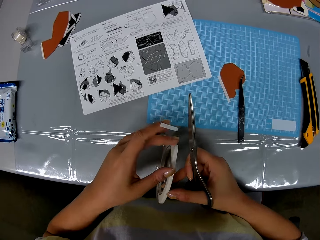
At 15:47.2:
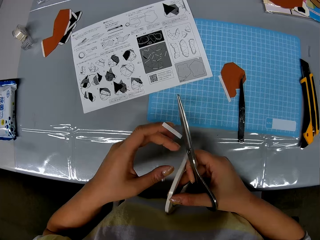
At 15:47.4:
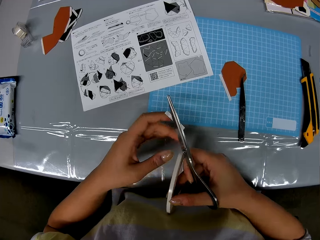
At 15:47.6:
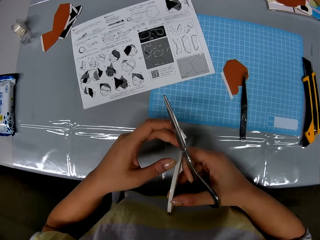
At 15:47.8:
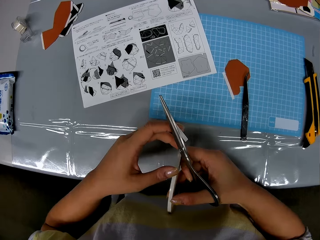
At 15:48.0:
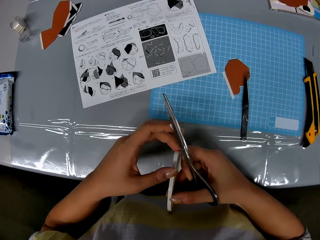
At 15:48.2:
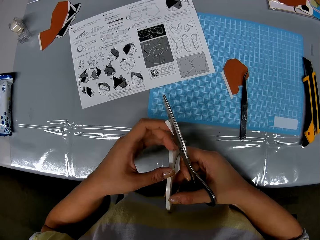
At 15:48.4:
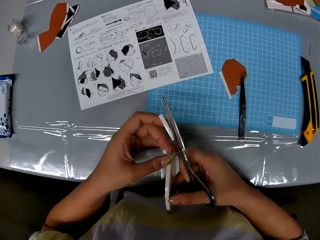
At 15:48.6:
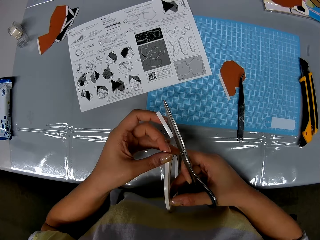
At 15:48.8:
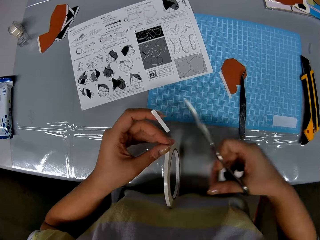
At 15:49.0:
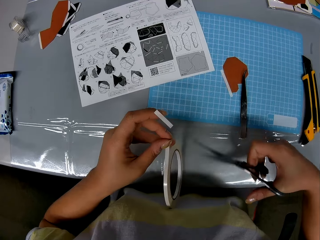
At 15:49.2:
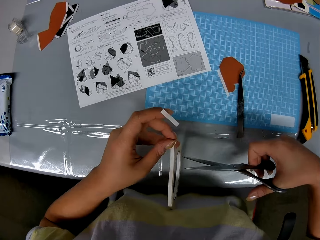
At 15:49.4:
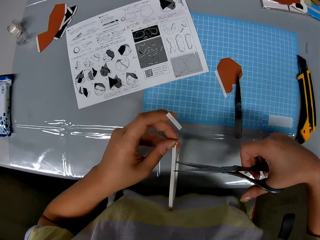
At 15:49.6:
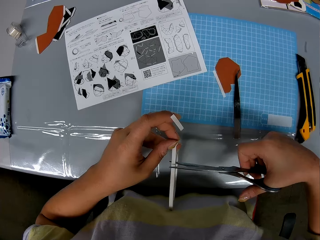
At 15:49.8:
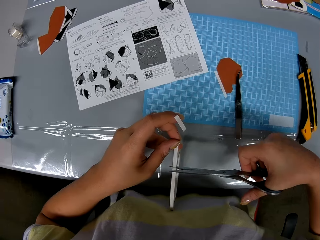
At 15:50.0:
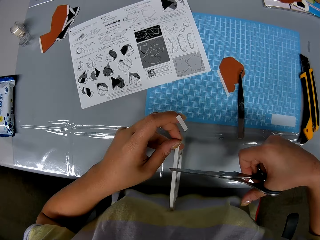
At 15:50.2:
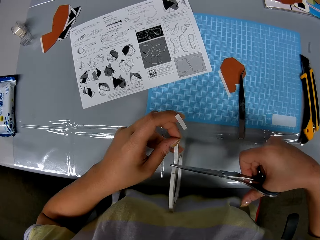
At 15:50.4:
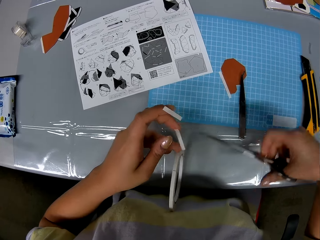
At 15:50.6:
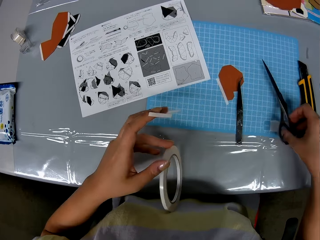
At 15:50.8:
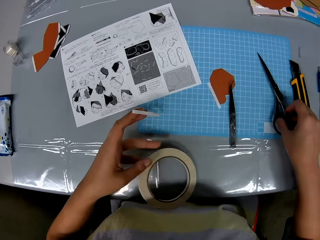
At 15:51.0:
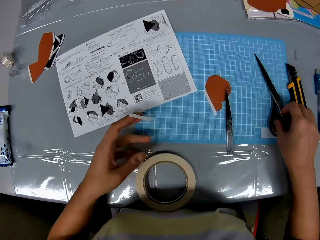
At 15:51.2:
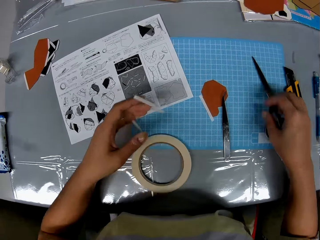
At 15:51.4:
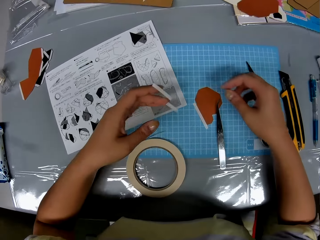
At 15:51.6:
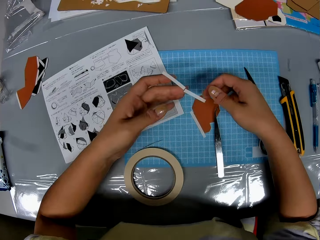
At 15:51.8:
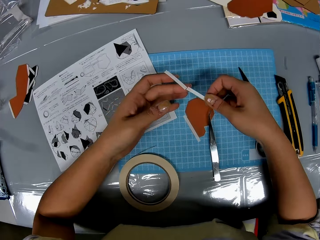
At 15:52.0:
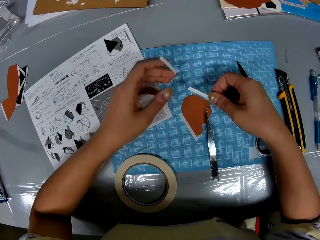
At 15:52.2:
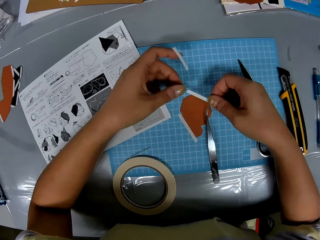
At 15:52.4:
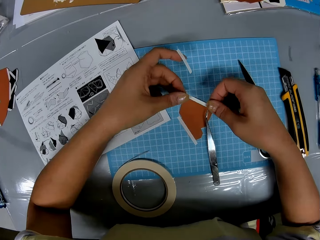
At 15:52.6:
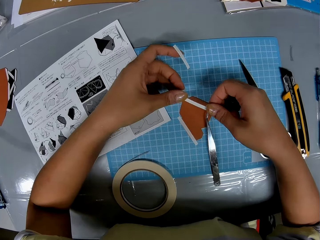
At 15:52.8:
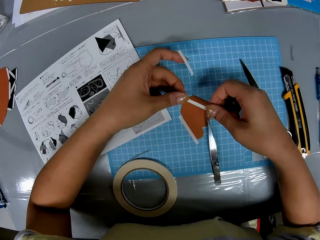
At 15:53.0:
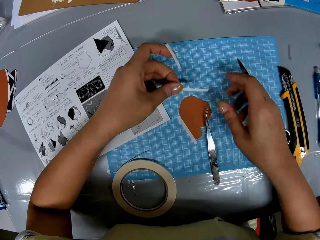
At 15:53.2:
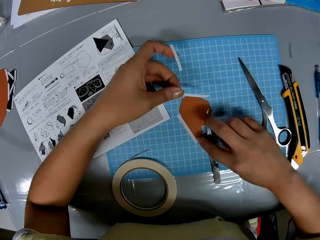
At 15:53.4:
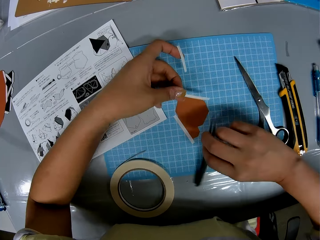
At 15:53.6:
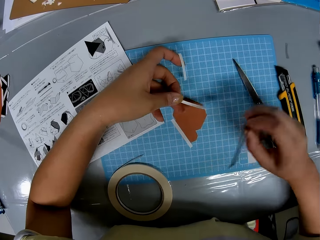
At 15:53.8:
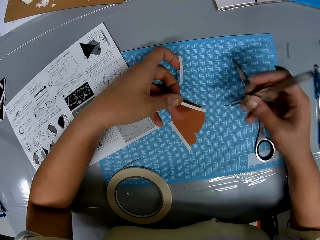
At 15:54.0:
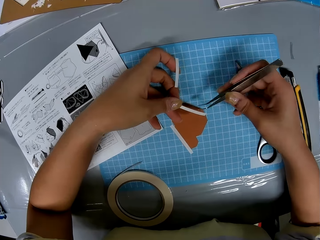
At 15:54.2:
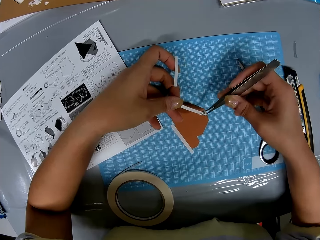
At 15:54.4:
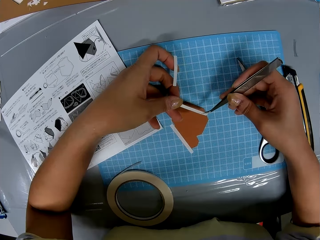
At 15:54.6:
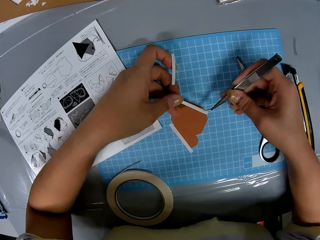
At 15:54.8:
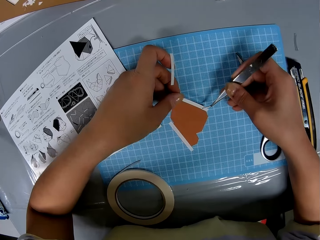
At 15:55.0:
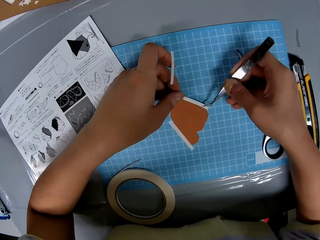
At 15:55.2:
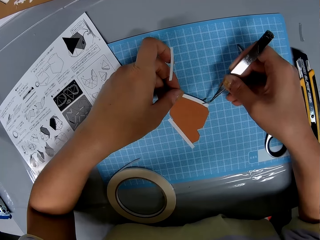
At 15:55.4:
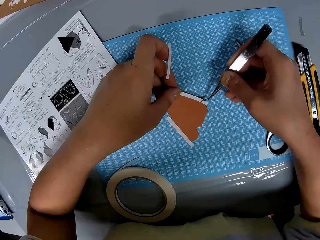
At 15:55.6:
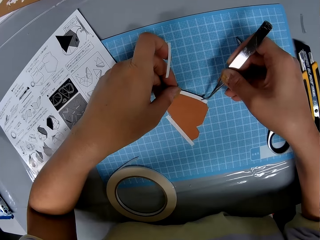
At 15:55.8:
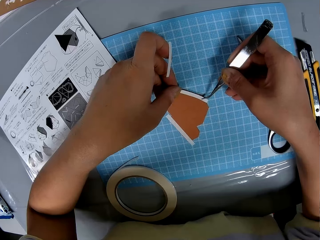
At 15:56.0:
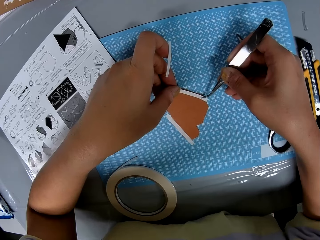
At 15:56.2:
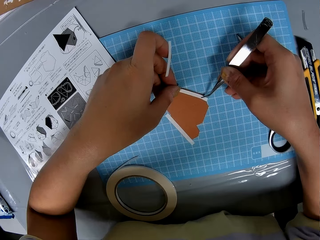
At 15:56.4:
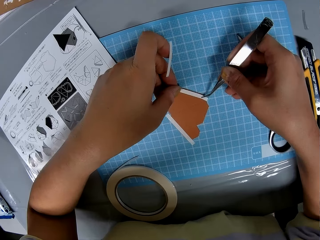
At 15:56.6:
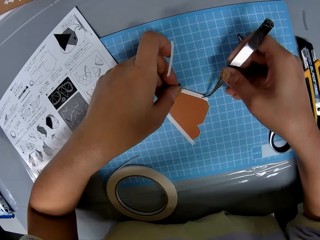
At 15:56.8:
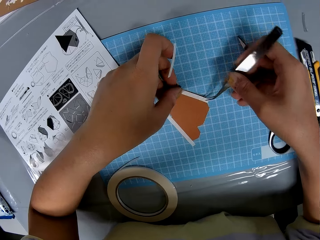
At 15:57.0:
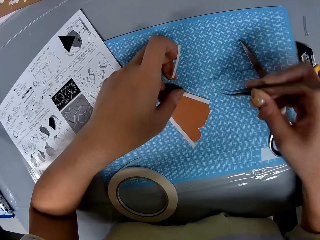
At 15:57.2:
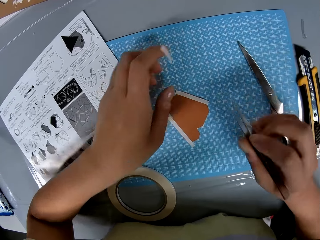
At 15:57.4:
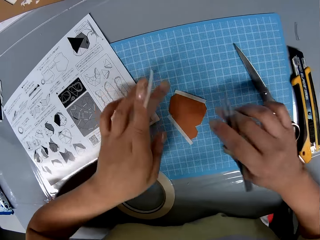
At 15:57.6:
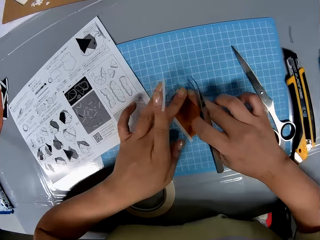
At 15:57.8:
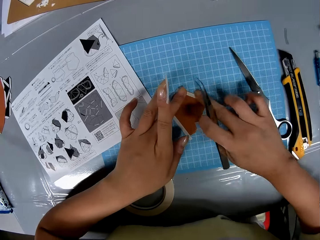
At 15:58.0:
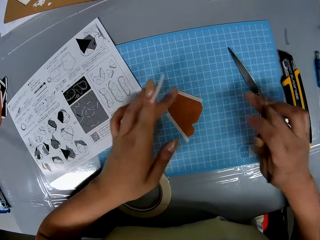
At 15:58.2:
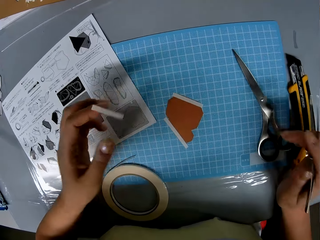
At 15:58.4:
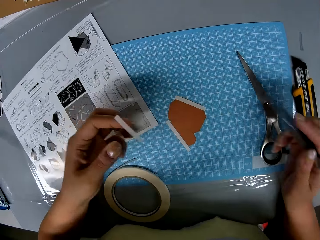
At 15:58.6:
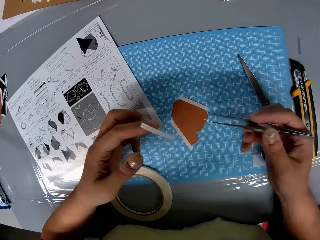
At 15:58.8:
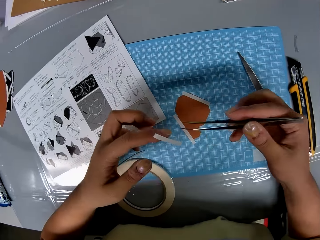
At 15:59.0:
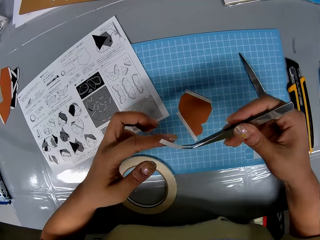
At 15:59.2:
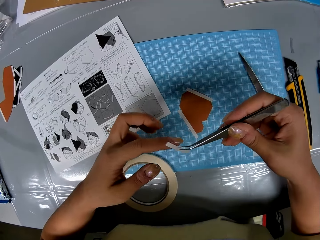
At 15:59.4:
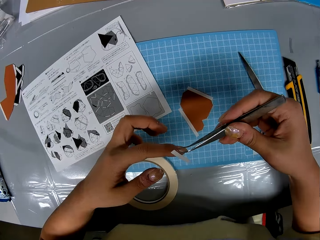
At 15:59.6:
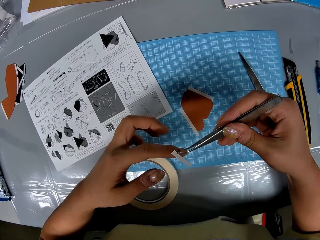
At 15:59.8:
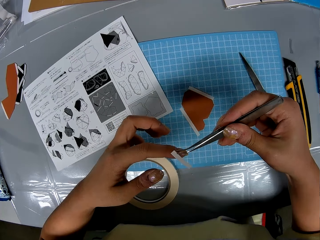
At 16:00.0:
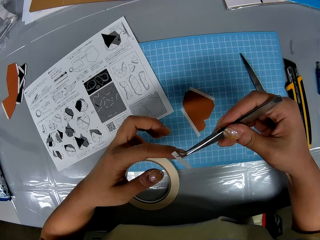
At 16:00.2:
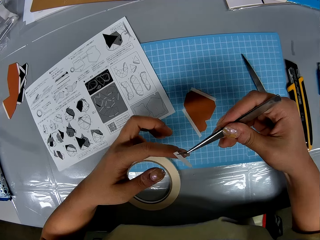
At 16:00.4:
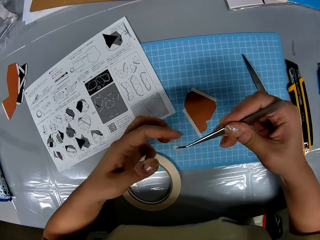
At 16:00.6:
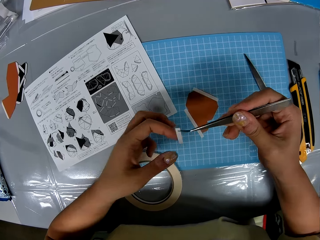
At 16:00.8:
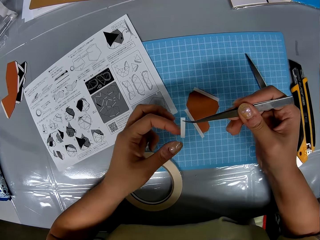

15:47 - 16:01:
The camera wearer loosens the cellophane tape or masking tape with both hands. They hold the masking tape. They cut out a strip from the cellophane tape with the scissors. They drop the cellophane tape on the table with her left hand and drop the scissors on the cutting sheet with her right hand. They rub the strip of cellophane tape with both hands. They hold the masking tape with both hands. They pick up the prong tool or tweezer tongs from the cutting sheet with her right hand. They fix the strip to the piece of paper or model paper with the prong tool and her left hand. They hold the other end of the masking tape with his hand. They hold the masking tape with the tweezer tongs. They press the strip down to the piece of paper with both hands. They rub the masking tape against the model paper. They touch the strip with the prong tool.

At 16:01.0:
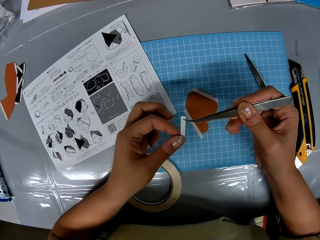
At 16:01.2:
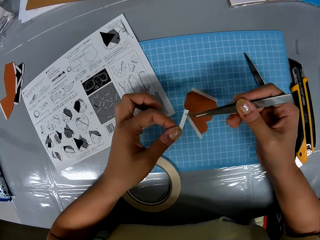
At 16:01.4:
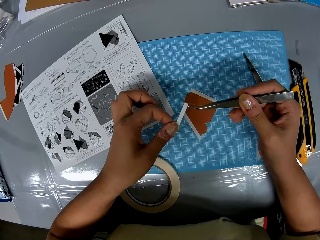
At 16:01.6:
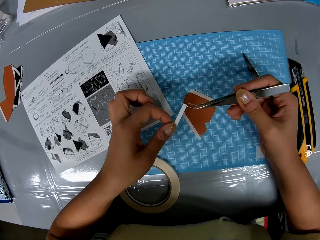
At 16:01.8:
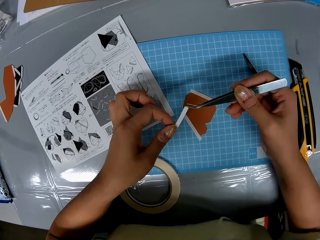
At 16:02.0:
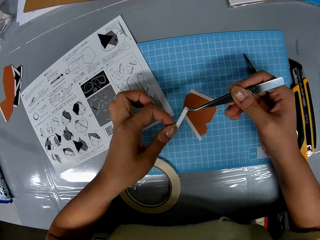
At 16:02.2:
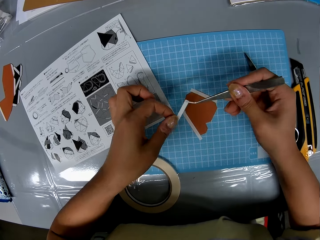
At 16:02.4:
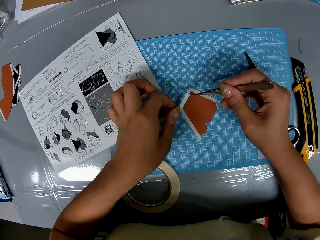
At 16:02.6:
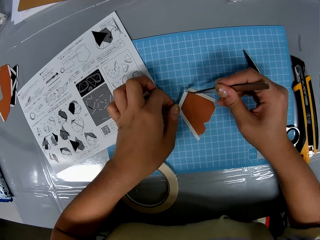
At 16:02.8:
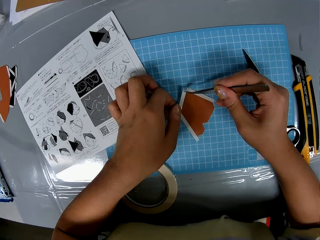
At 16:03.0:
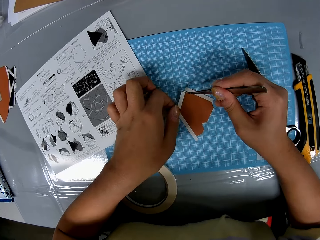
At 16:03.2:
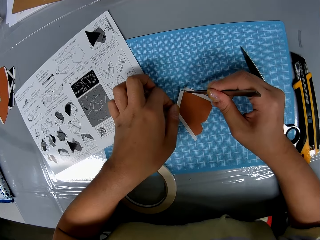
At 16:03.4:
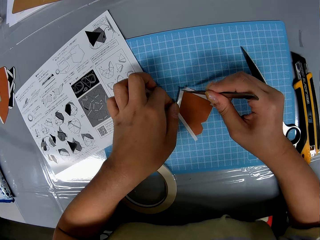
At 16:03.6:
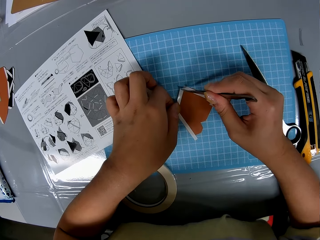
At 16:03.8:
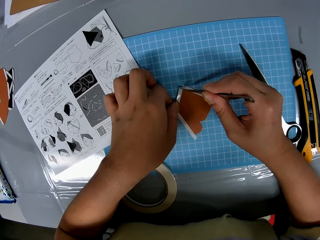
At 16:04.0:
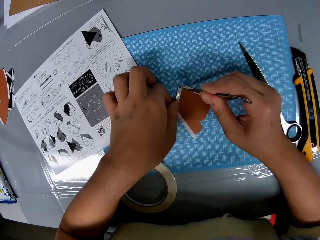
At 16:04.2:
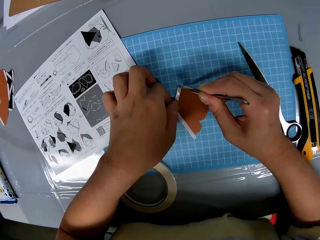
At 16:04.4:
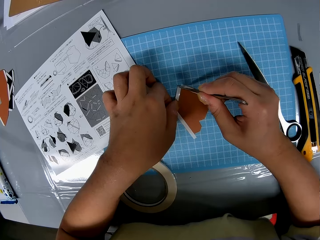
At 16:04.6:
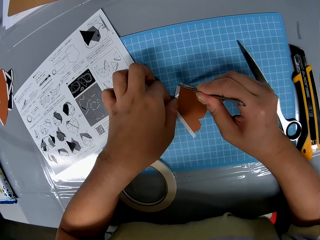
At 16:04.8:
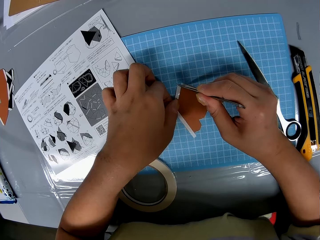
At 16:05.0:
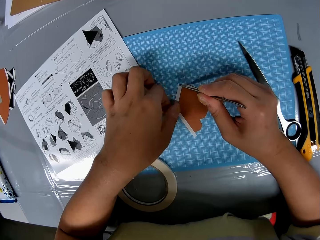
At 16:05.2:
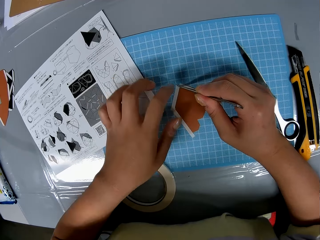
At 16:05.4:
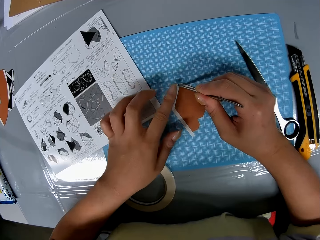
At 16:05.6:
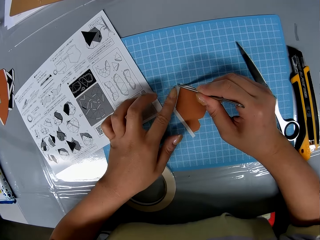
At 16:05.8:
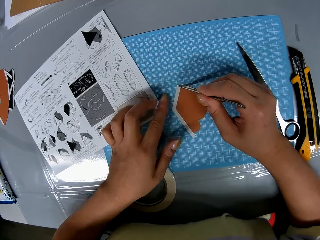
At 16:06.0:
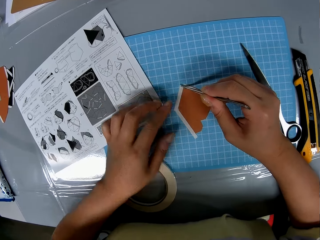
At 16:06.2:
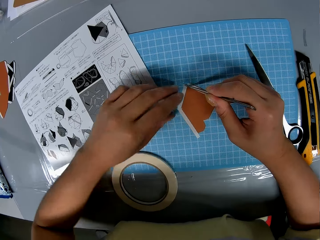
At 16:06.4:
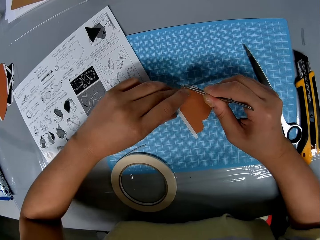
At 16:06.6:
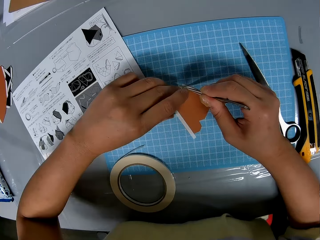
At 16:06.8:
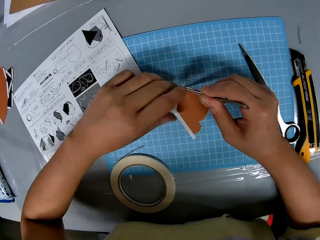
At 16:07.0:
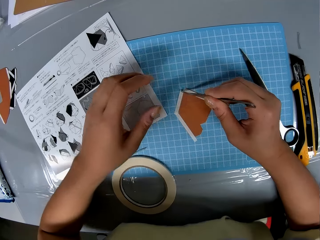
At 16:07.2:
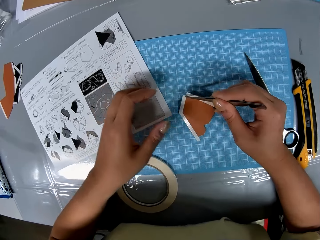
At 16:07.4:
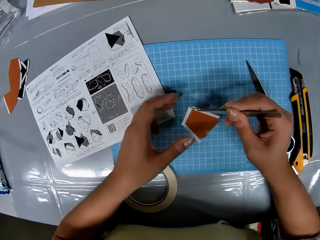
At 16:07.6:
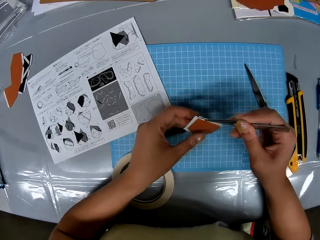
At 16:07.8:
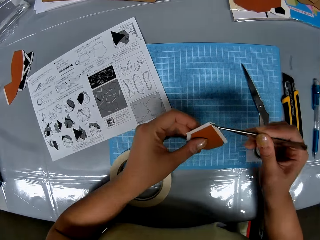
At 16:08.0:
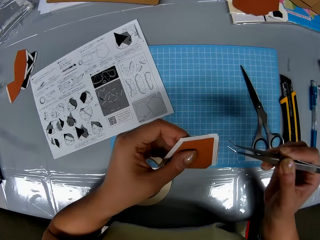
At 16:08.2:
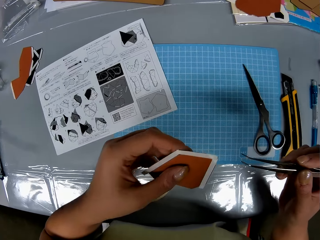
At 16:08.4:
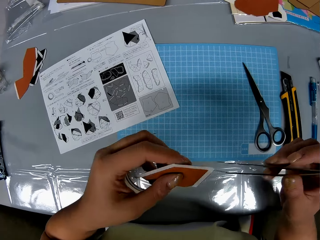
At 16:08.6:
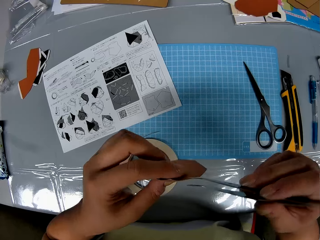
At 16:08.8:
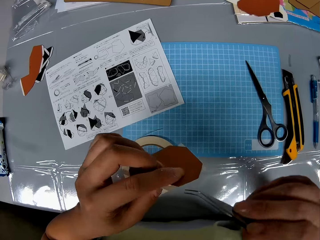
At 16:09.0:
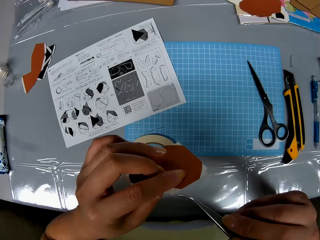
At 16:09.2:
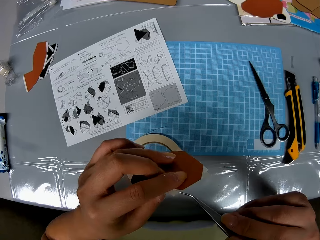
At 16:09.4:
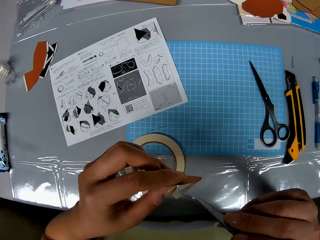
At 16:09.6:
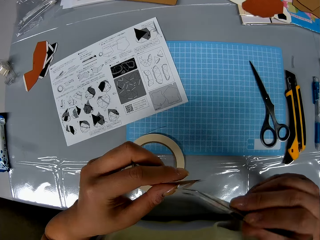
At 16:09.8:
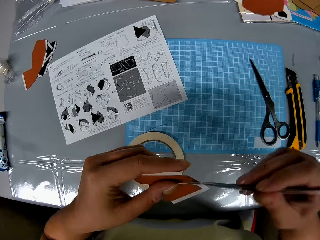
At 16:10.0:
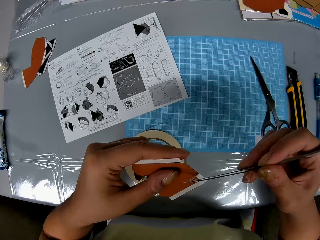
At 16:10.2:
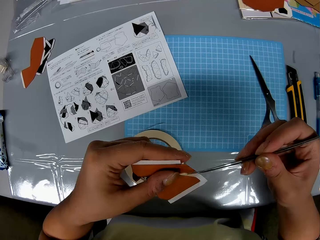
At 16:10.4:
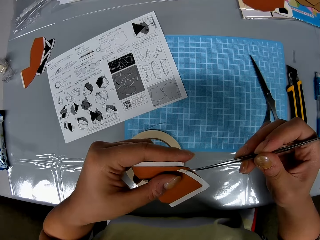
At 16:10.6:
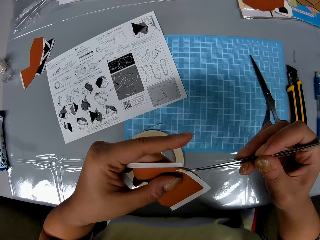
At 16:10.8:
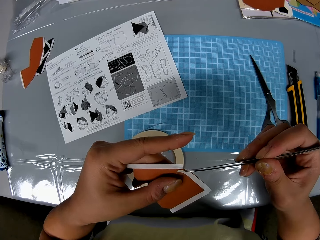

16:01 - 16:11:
The camera wearer holds the masking tape with the tweezer tongs. They hold the other end of the masking tape with his hand. They fix the strip to the piece of paper or model paper with the prong tool or tweezer tongs and her left hand. They pick up the piece of paper from the cutting sheet with the prong tool. They remove the prong tool from the piece of paper. They look at the model paper. They fix the strip to the piece of paper with the prong tool and her left hand.
